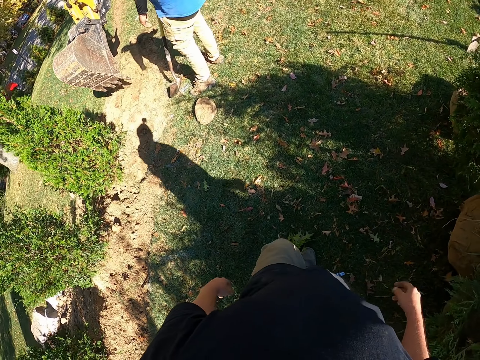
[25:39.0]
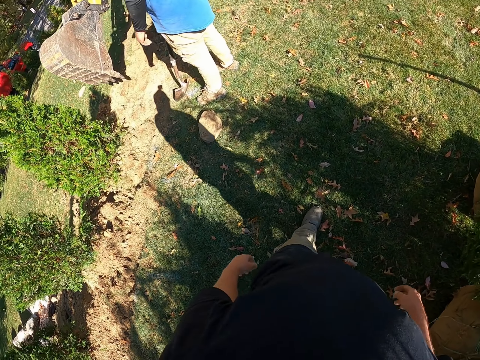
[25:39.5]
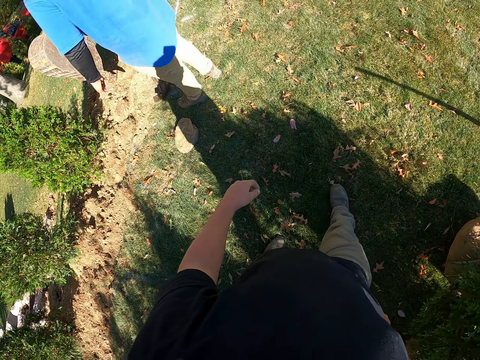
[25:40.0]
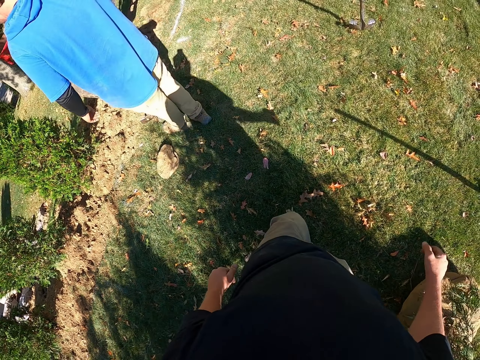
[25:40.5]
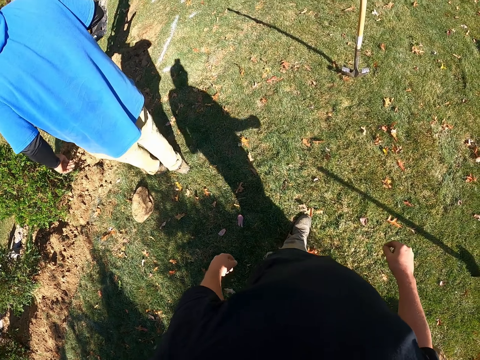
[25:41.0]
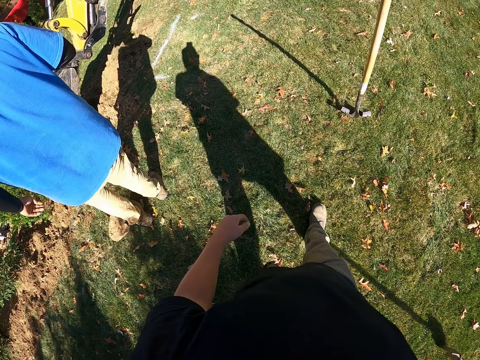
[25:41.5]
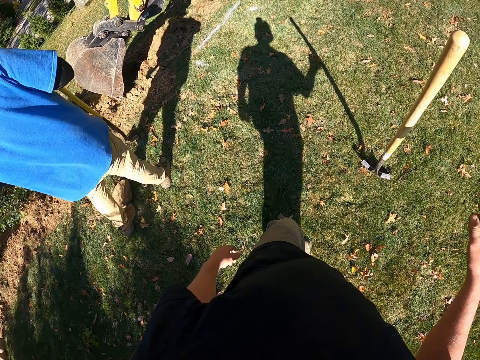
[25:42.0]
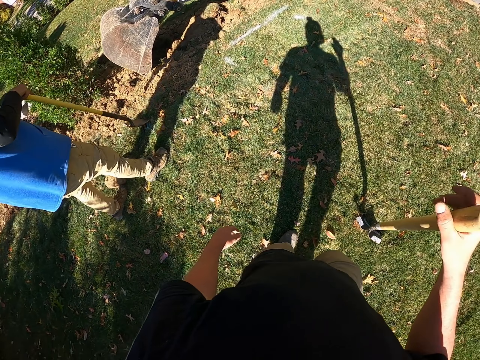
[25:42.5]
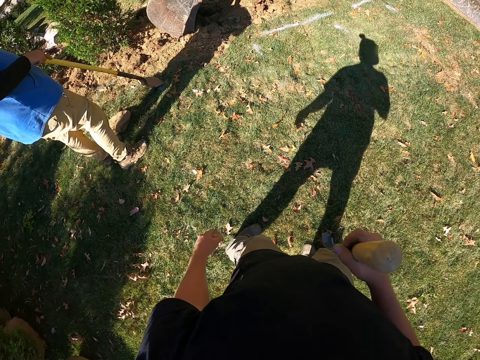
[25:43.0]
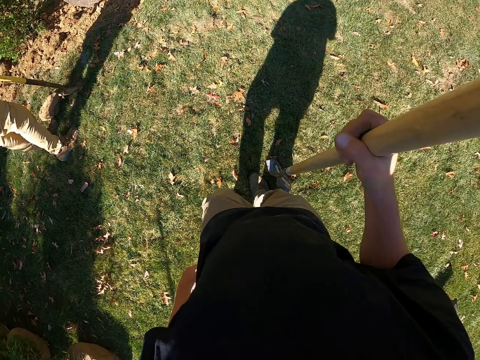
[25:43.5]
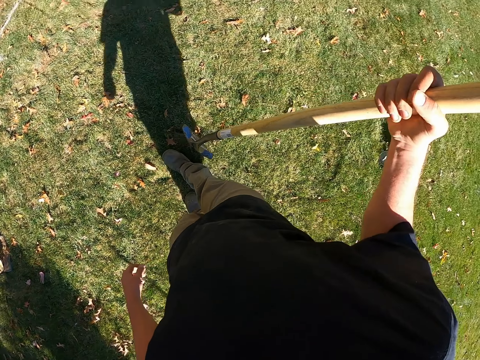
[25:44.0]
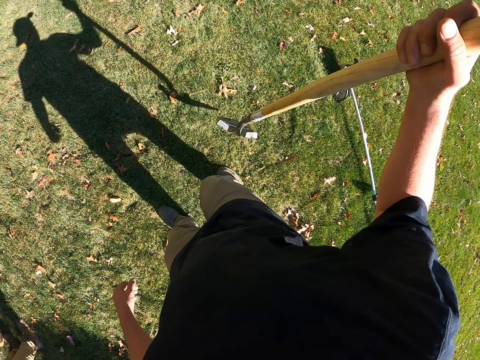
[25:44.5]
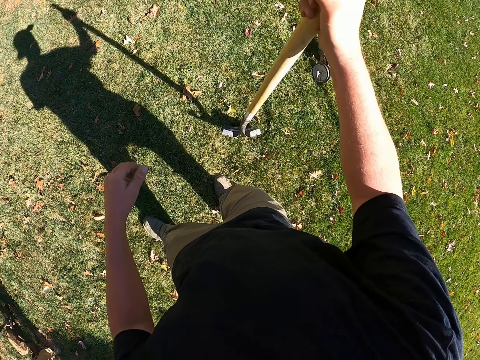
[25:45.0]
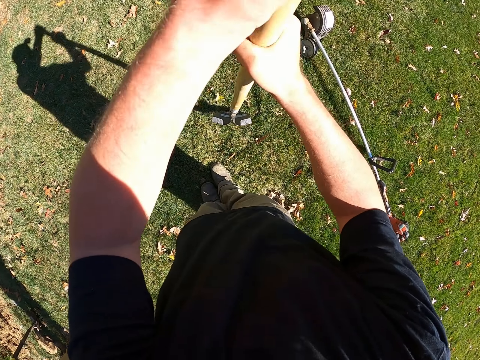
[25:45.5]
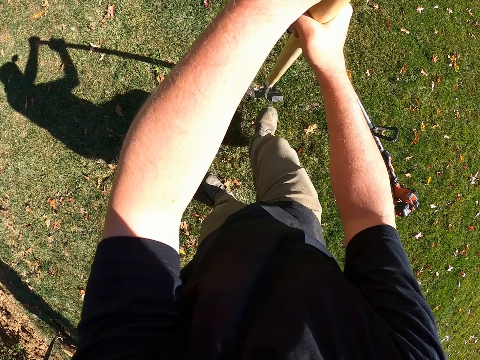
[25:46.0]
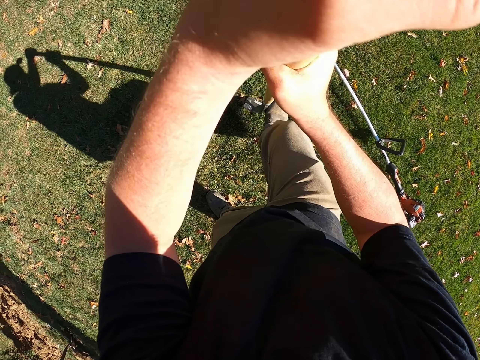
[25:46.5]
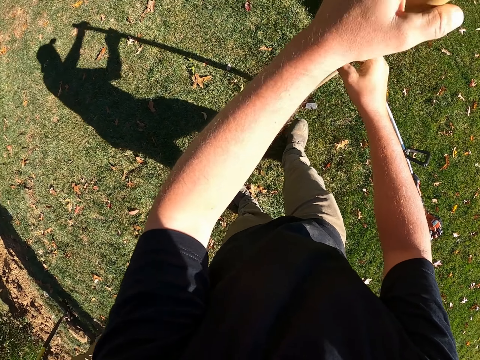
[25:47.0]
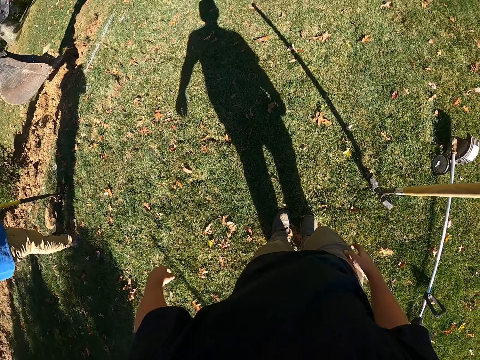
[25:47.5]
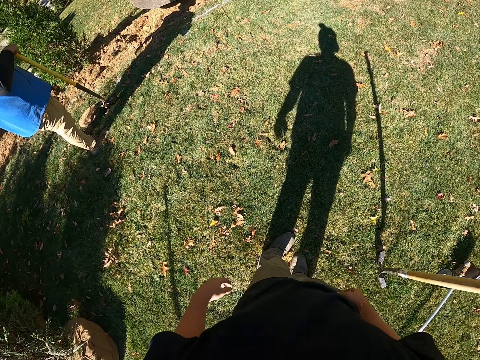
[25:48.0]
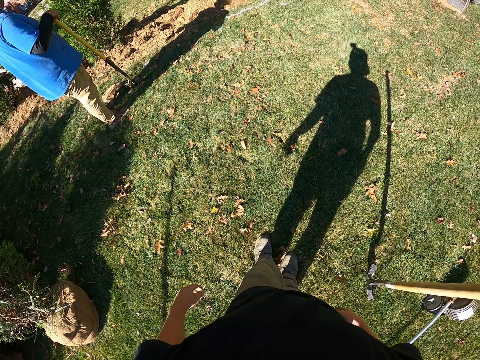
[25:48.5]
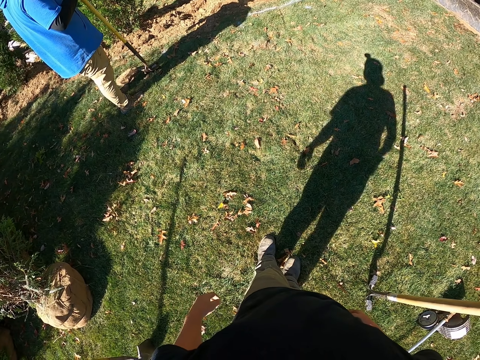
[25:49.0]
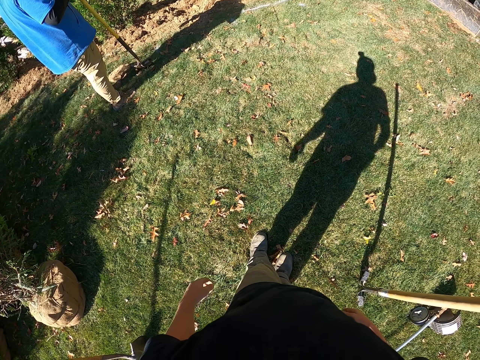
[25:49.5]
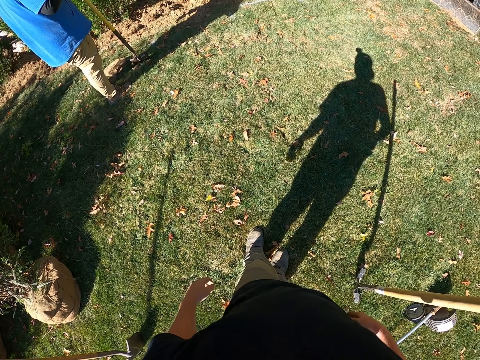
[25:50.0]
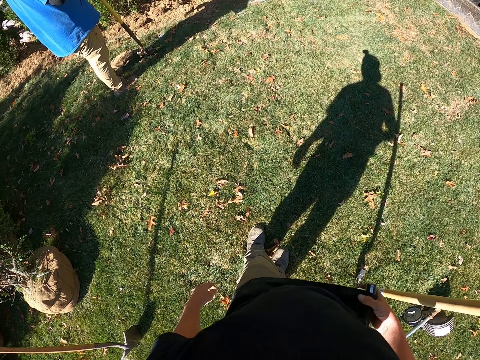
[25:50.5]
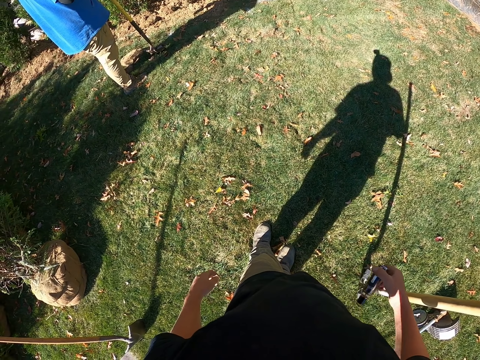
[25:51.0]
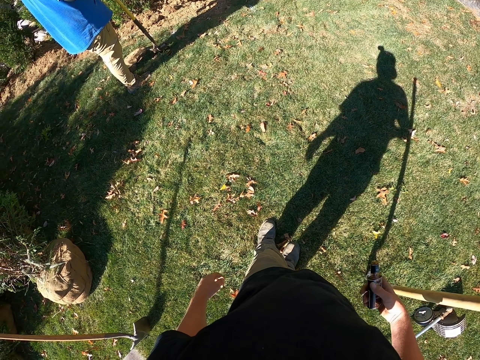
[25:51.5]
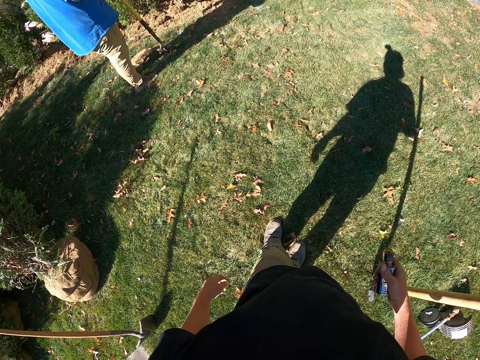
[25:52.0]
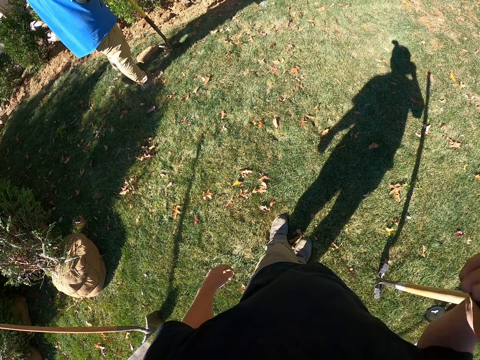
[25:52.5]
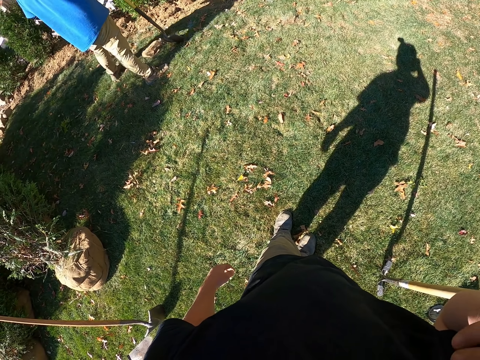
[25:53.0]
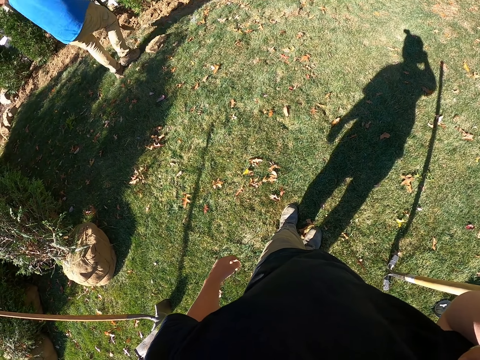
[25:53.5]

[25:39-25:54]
A man looks round. The camera wearer holds the spade and lifts the spade up. They walk and put the spade on the ground. They hold the spade, move the spade, step on the spade, and put the spade on the ground. They press the spade down. They move the leg back and move the hands back. They look around. The man looks around. The camera wearer moves a bottle from the pocket. They hold a vape. They lift the bottle up.

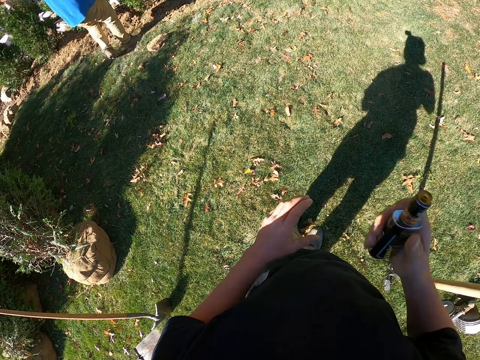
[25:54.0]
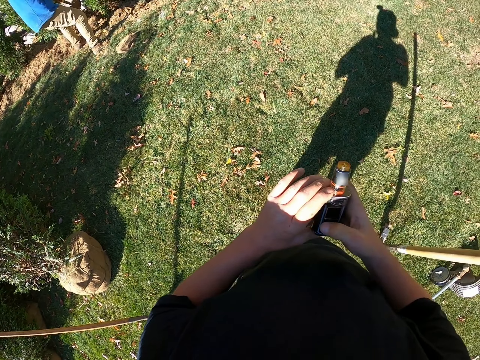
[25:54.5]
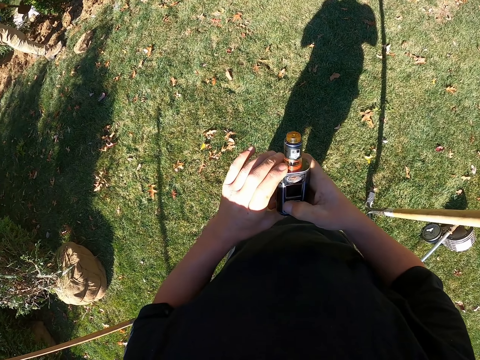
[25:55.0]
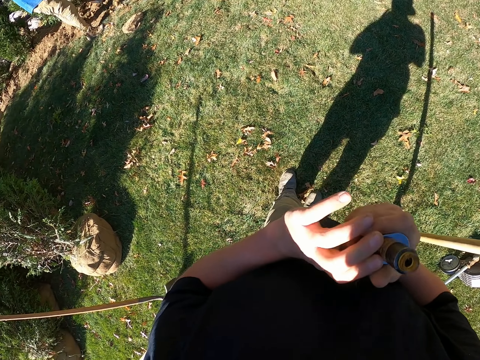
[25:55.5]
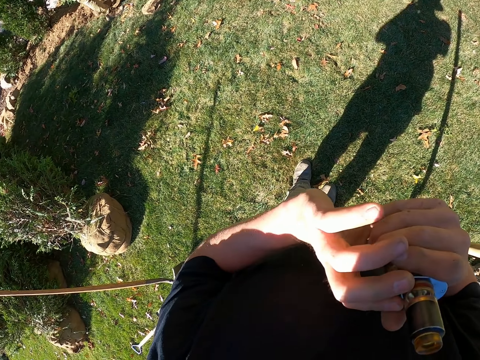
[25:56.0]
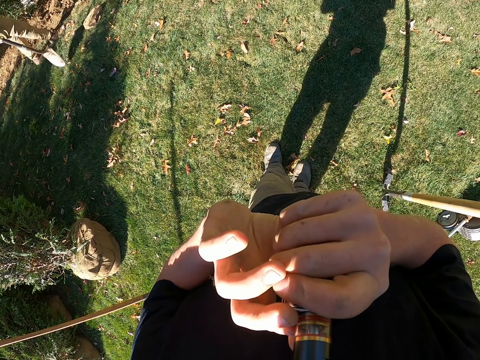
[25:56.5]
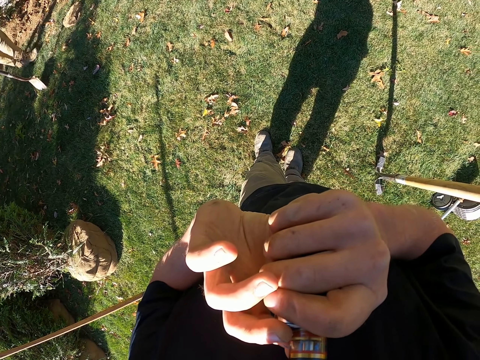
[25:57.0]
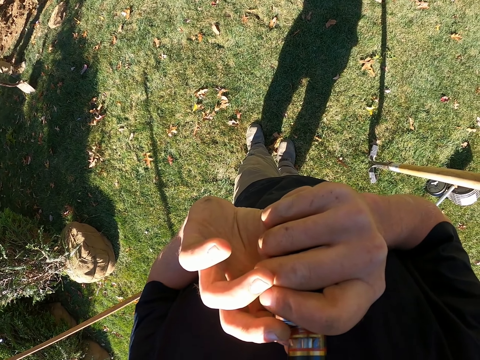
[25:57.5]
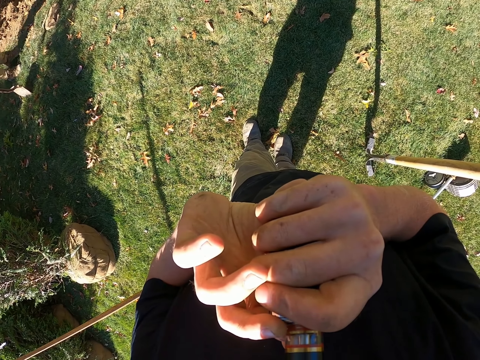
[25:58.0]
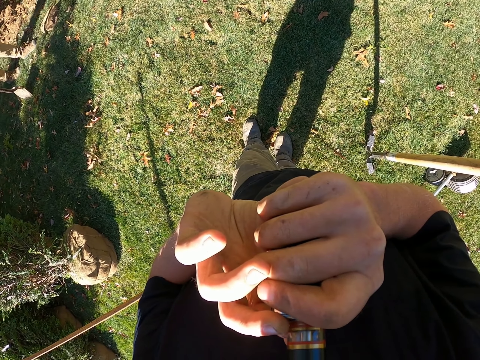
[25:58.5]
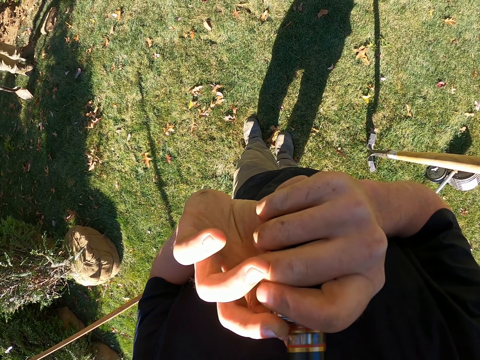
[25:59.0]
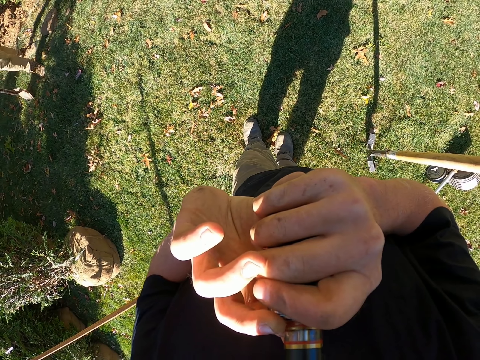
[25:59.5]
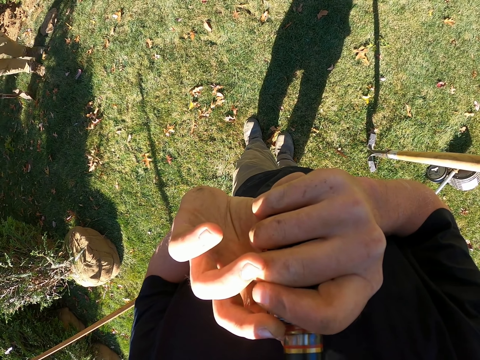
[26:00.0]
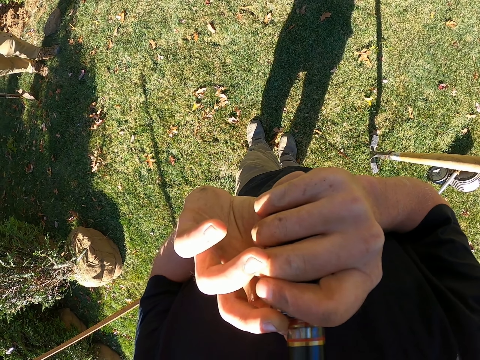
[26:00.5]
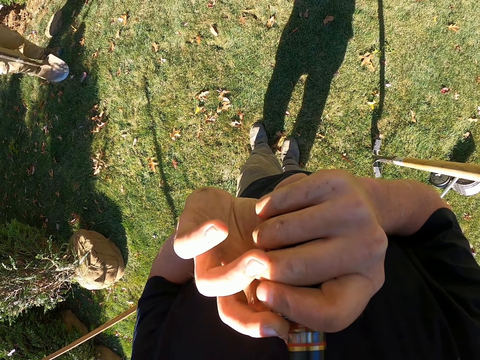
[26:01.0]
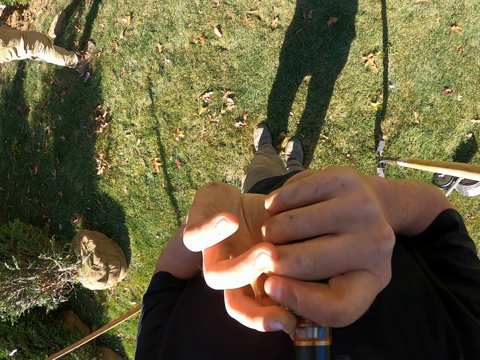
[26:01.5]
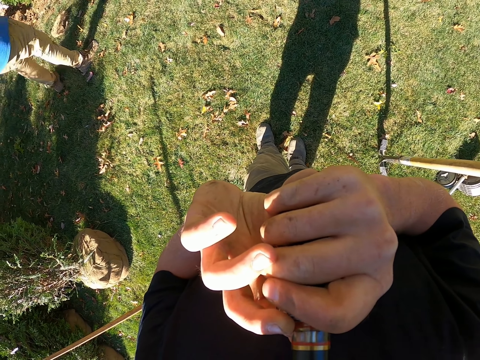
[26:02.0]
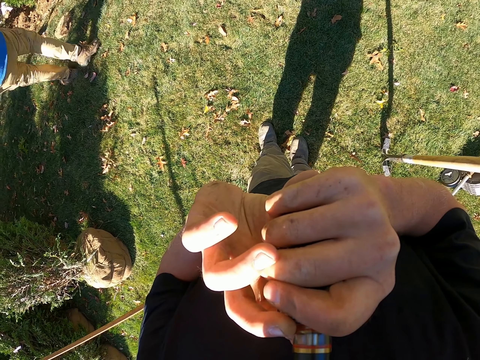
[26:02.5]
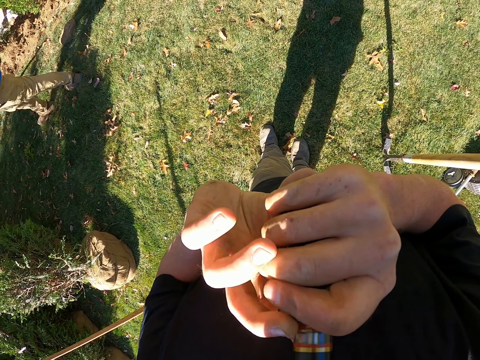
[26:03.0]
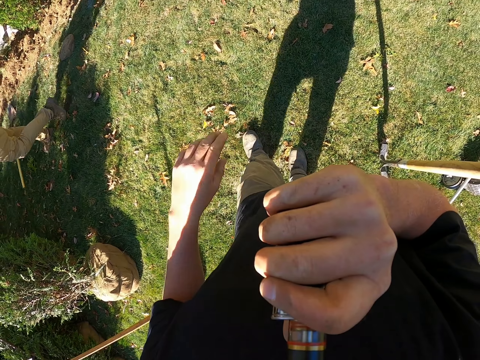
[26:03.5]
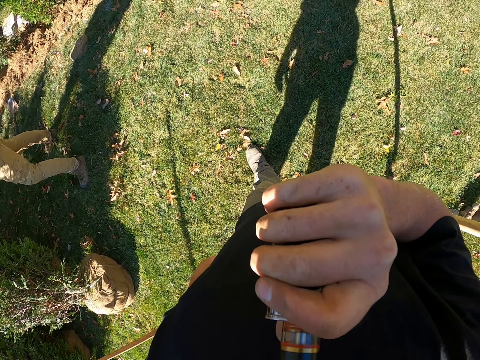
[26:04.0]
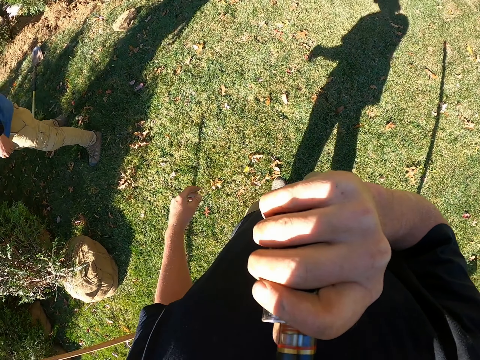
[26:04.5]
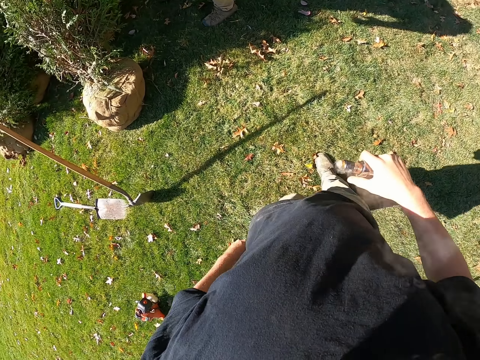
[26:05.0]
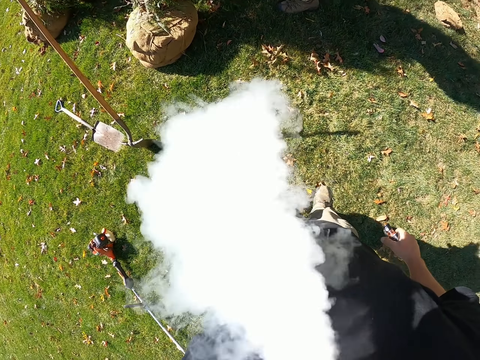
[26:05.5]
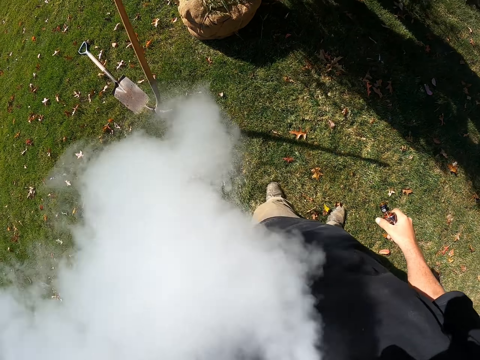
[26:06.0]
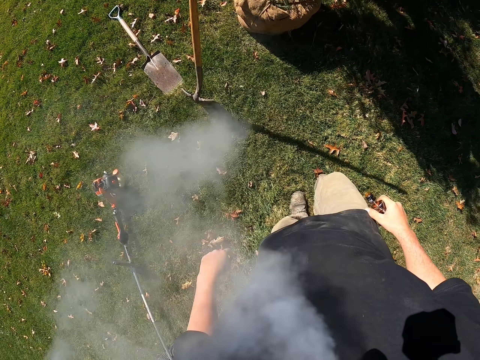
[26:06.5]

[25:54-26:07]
The camera wearer moves the bottle or vape out. They hold the bottle, switch the bottle on, and lift the bottle up. They smoke the bottle. They move the hand down and walk around. They move the bottle down and smoke out.
